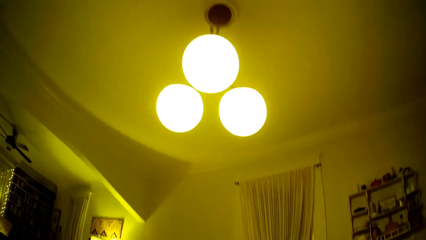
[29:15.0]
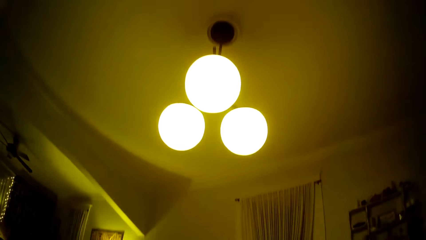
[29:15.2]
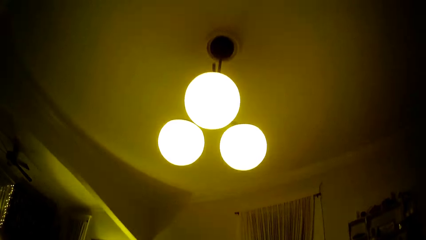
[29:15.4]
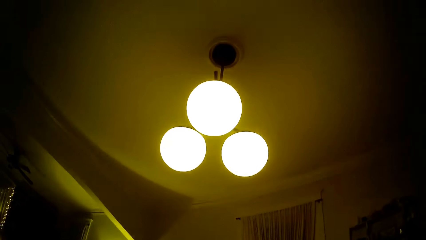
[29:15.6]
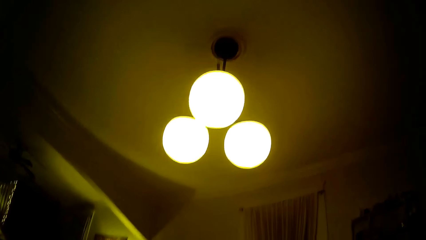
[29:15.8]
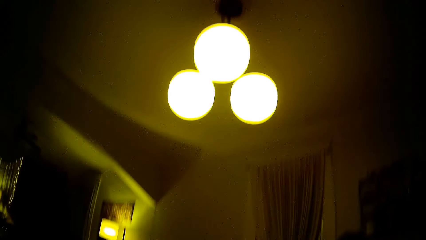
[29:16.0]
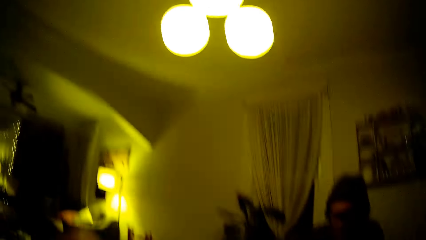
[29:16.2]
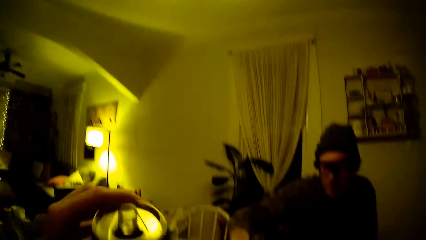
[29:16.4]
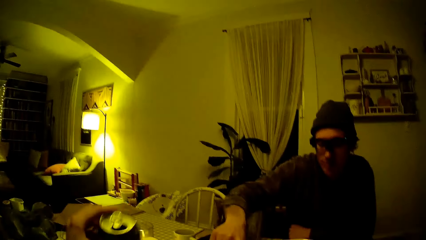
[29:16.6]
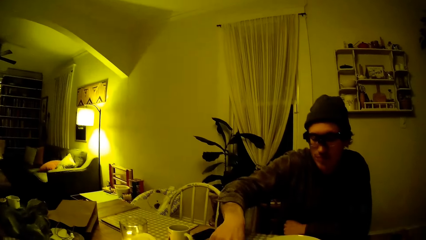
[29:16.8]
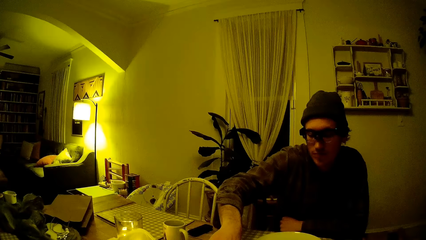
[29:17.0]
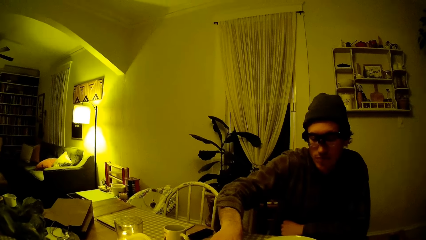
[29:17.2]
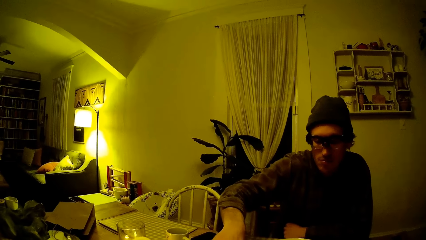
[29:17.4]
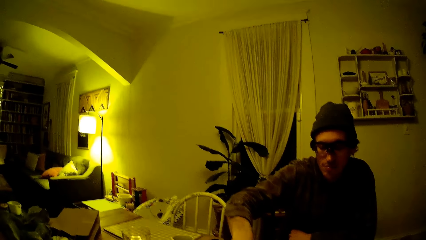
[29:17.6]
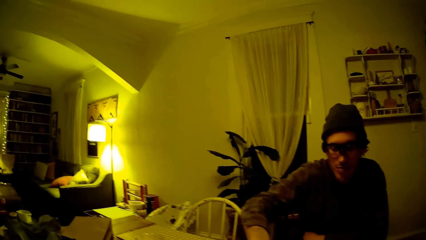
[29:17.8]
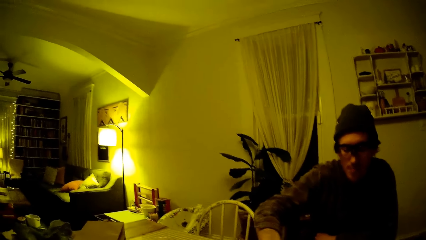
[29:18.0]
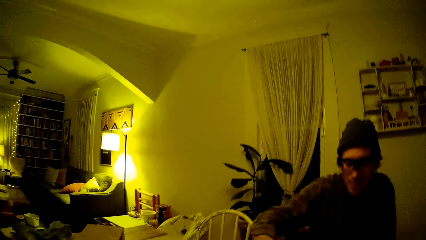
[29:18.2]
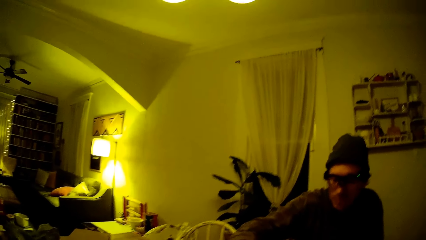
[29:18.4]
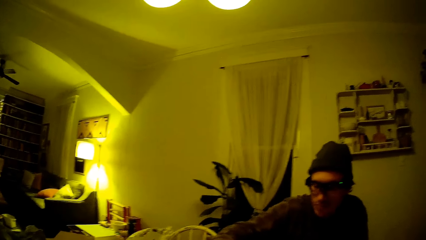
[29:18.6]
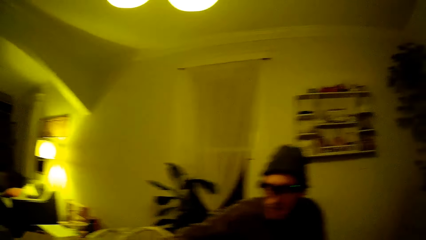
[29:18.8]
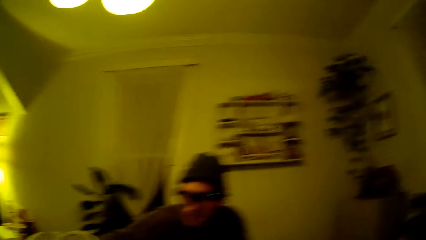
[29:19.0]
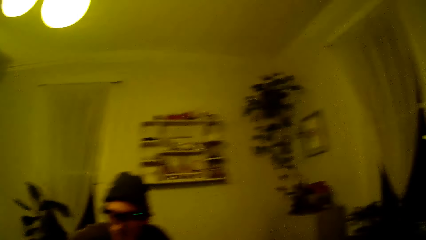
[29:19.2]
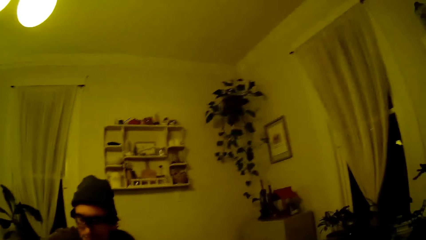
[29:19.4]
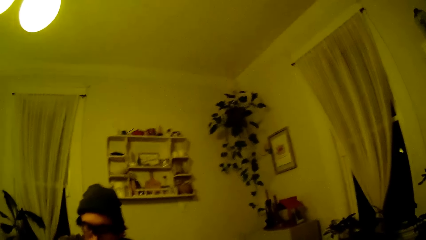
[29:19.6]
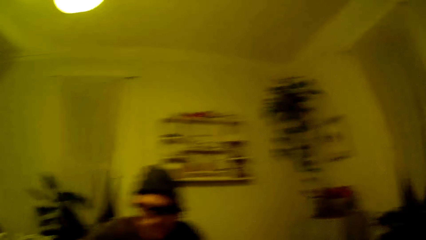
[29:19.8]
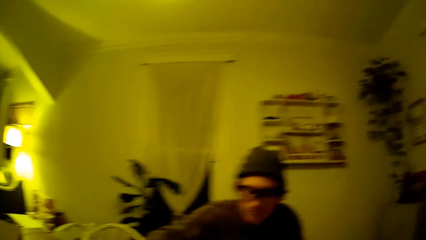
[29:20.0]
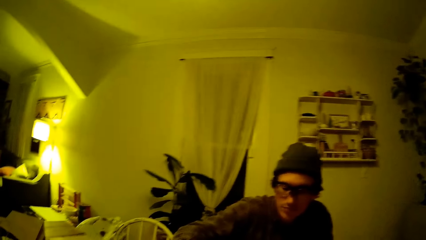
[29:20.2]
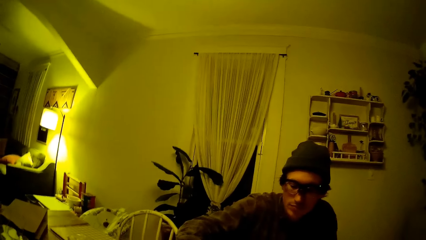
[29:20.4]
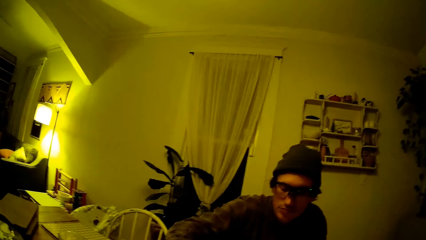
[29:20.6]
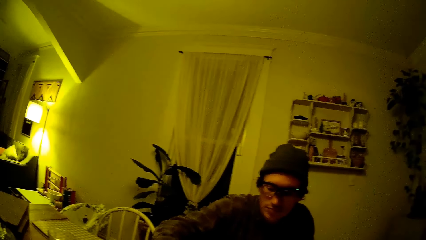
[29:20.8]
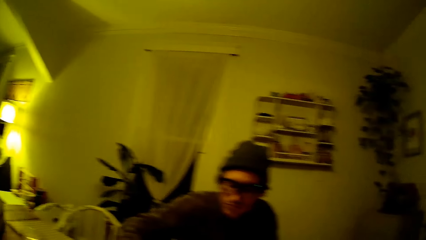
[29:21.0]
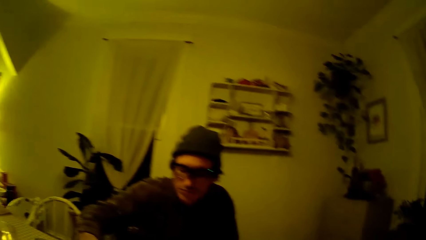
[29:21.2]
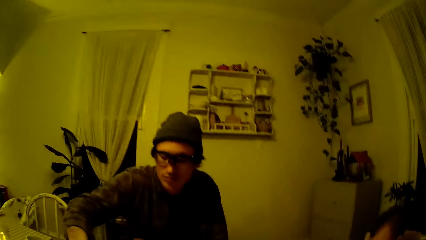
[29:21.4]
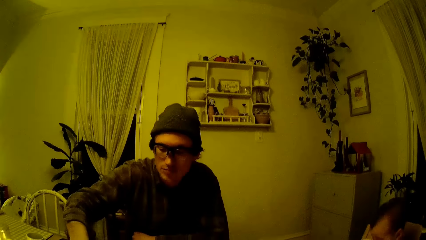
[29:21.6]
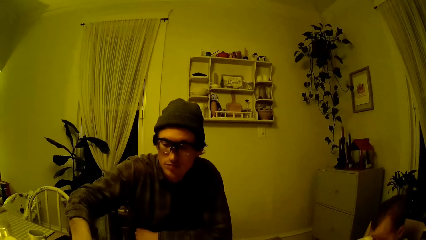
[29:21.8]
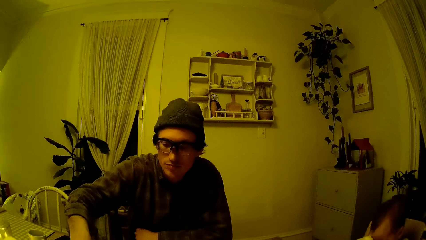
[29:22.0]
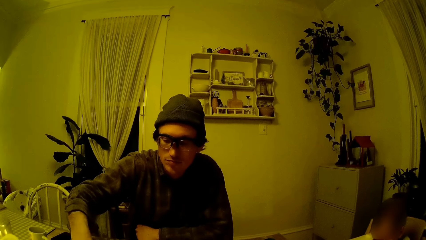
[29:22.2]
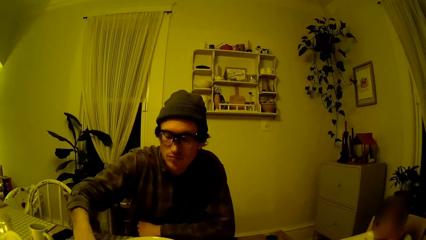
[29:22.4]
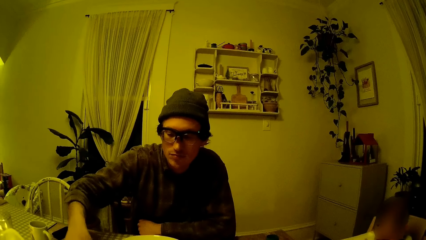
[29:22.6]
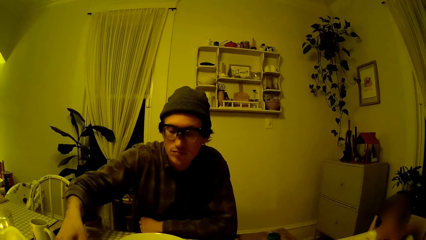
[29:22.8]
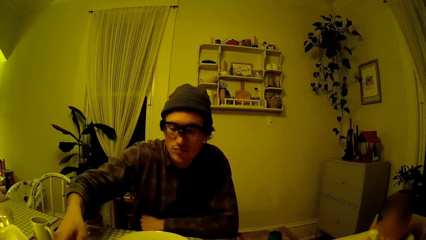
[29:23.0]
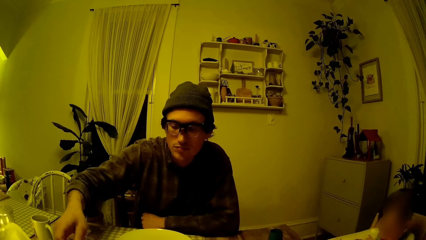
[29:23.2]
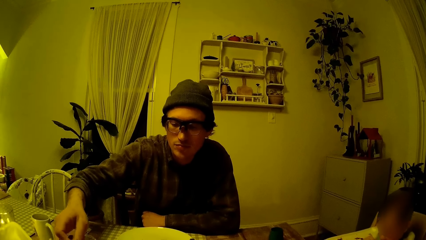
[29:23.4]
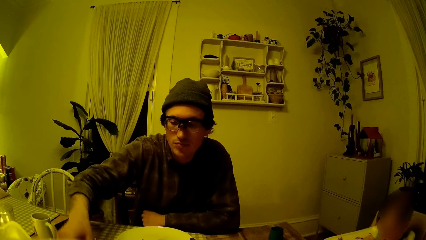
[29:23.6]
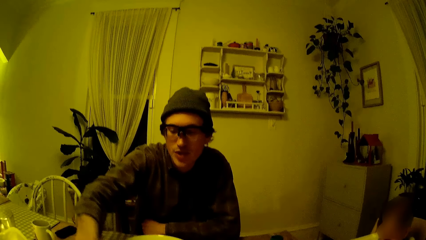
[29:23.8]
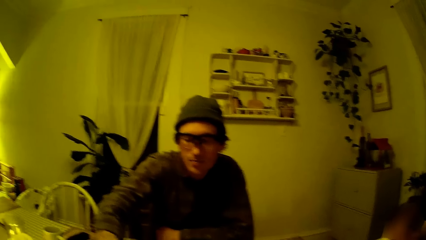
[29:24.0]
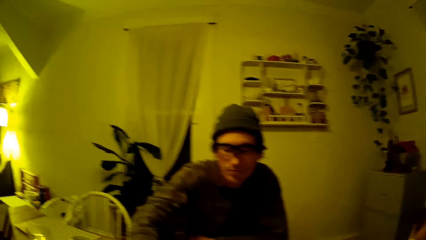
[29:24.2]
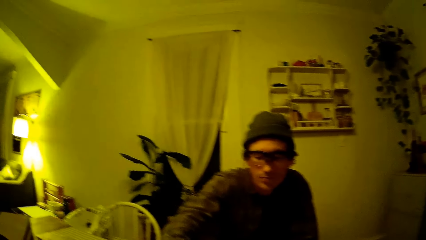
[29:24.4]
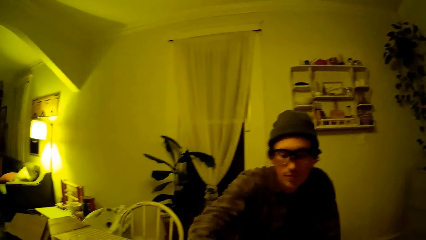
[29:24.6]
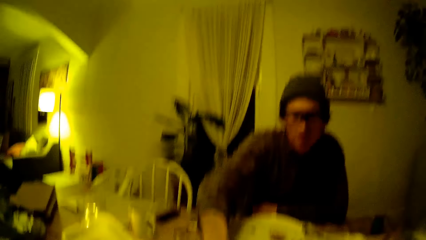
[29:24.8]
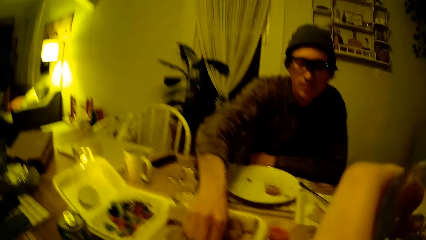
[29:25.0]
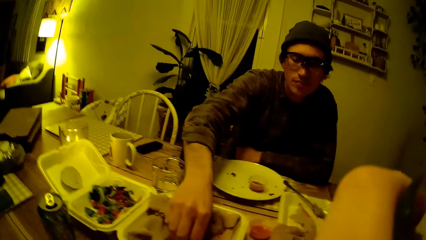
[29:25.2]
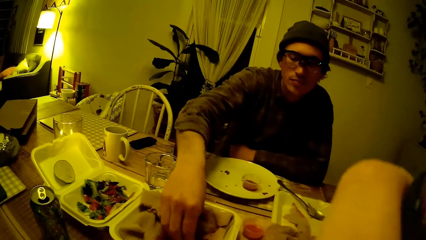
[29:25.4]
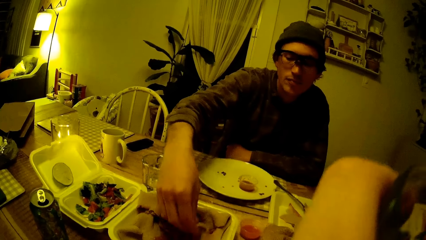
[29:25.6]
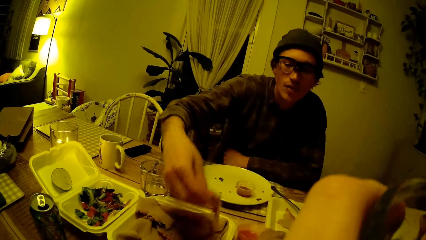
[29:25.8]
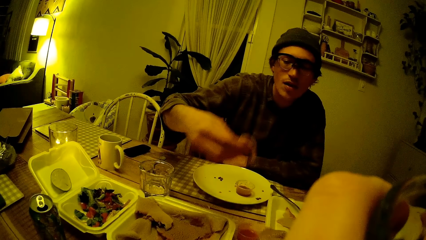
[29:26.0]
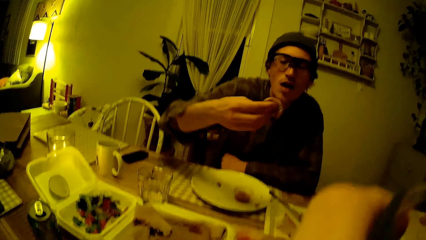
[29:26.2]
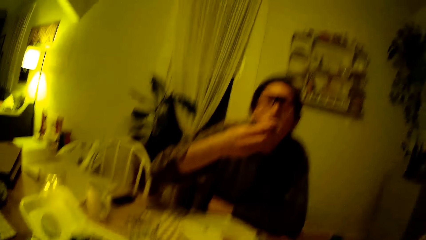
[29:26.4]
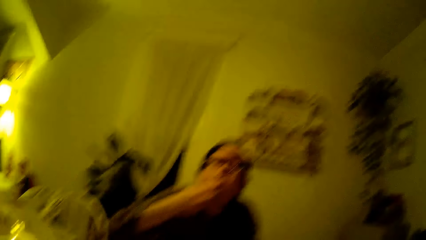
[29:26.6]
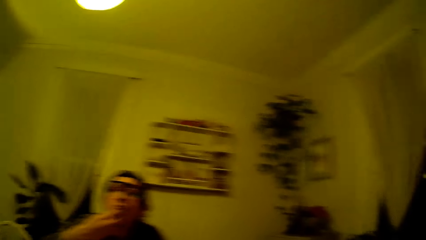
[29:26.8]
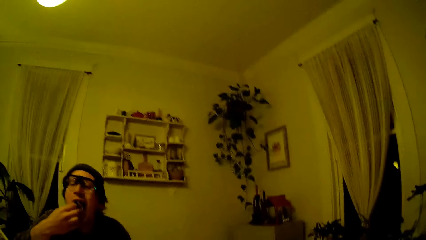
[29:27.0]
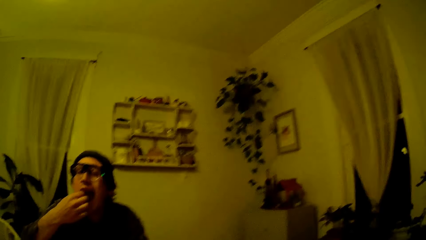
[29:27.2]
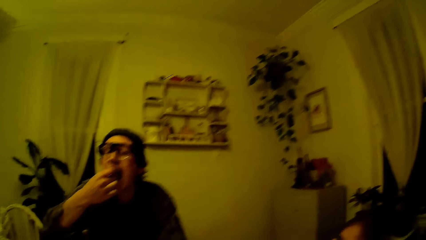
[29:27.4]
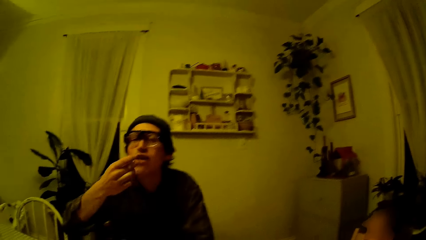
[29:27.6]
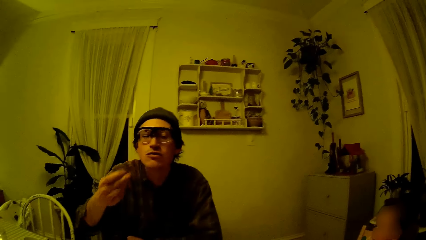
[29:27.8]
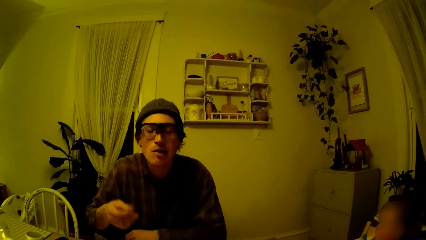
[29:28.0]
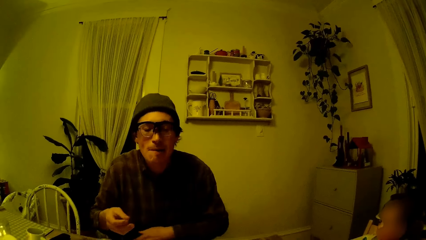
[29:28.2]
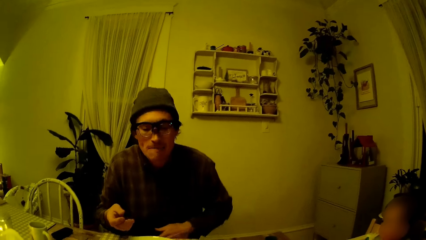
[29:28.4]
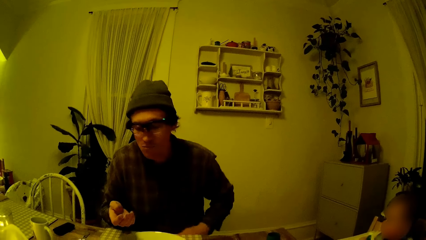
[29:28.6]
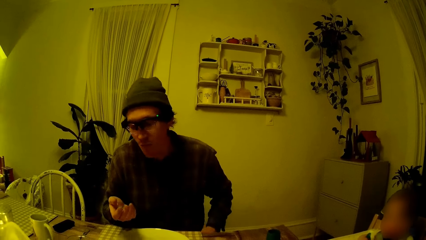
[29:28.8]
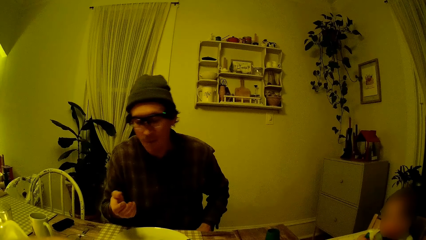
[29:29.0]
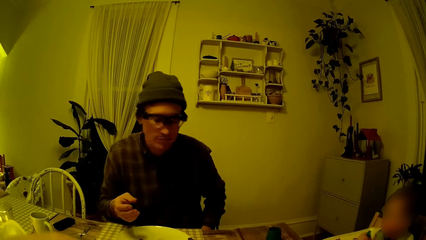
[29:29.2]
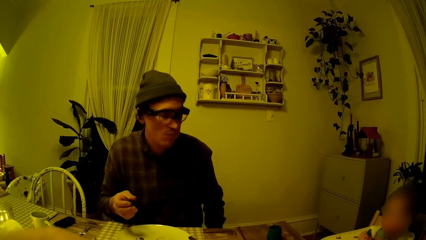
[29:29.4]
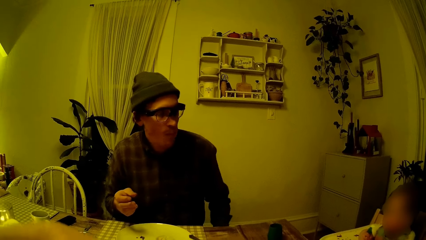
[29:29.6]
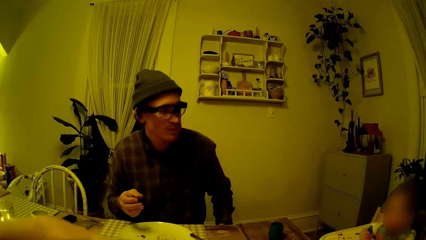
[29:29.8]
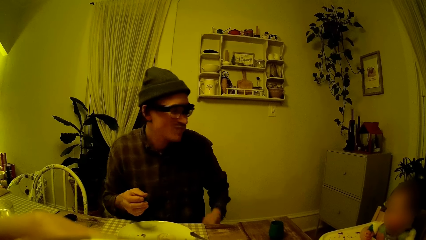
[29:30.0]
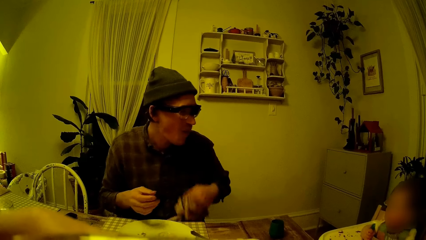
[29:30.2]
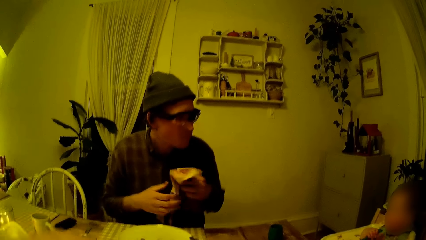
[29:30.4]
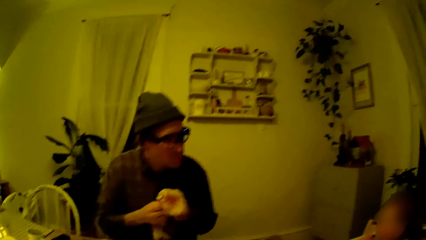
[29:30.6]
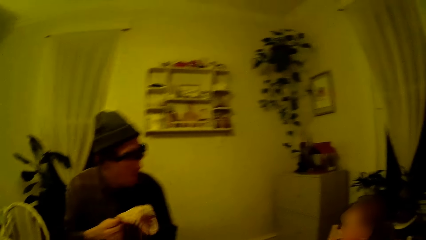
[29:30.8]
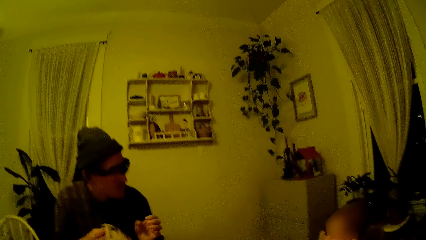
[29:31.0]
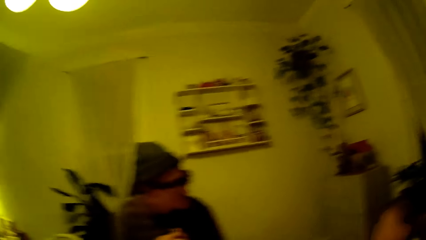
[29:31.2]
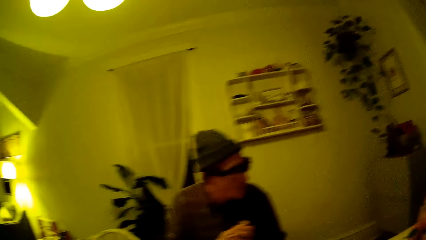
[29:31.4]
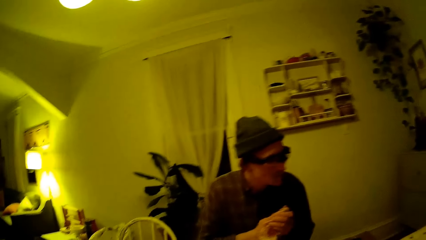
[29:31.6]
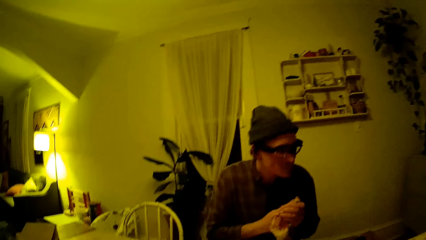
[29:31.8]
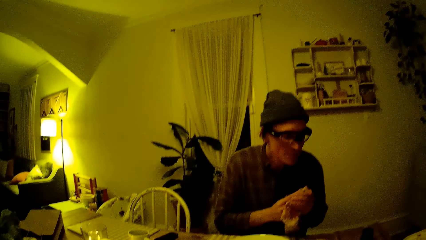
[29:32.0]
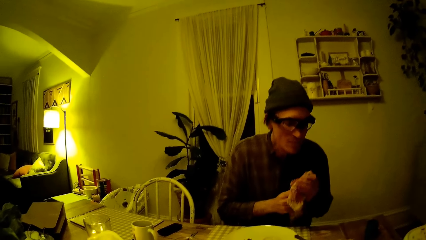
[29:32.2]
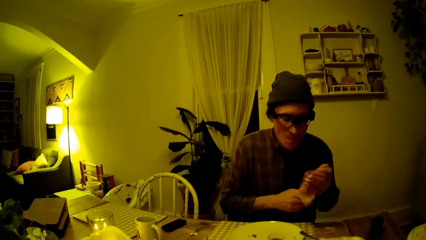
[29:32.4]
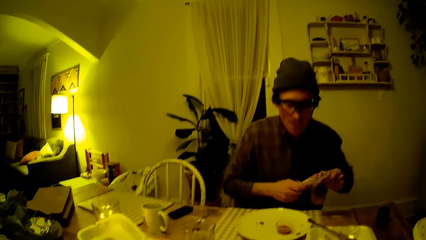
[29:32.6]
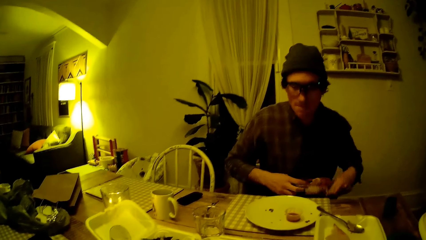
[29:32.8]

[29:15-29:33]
The camera wearer drops a cup on the table with her left hand. She does something. She picks food from the bowl. She holds the cup in her right hand. A man eats the pizza from a plate with his right hand. The camera wearer consumes food. She converses with the man. The man dances to the tune. The man picks up the napkin from his lap with his left hand and cleans both hands with the napkin.
